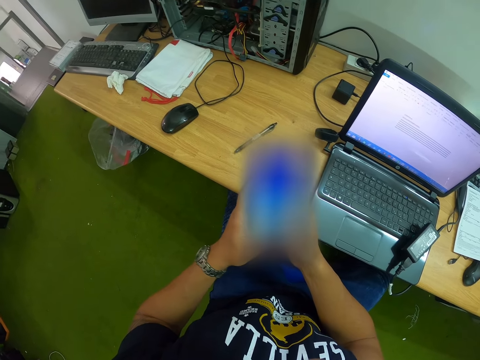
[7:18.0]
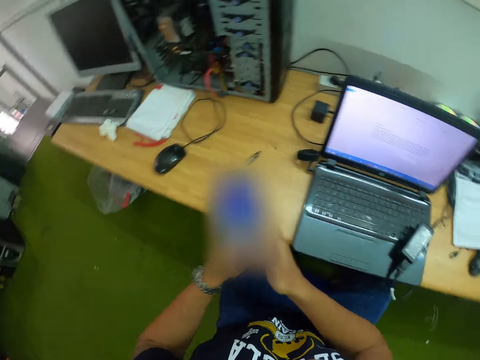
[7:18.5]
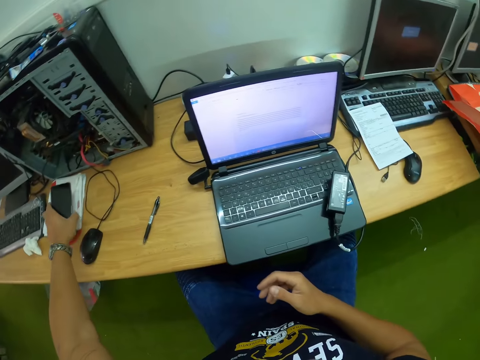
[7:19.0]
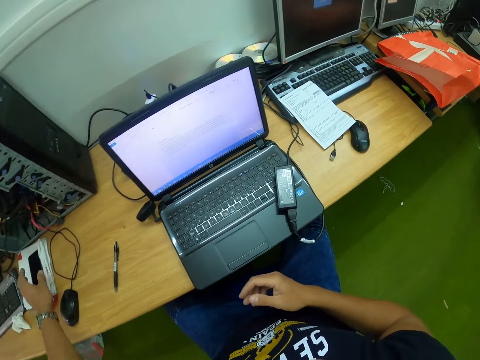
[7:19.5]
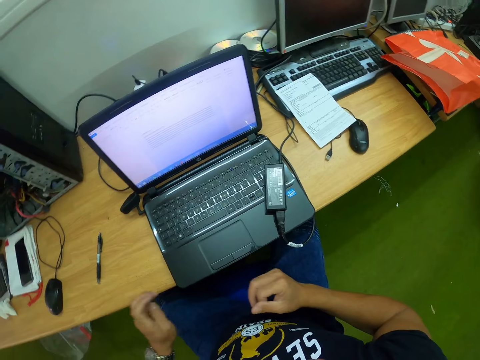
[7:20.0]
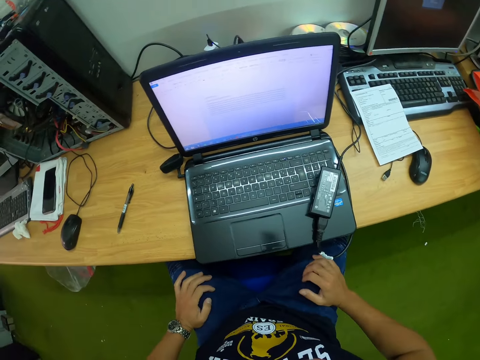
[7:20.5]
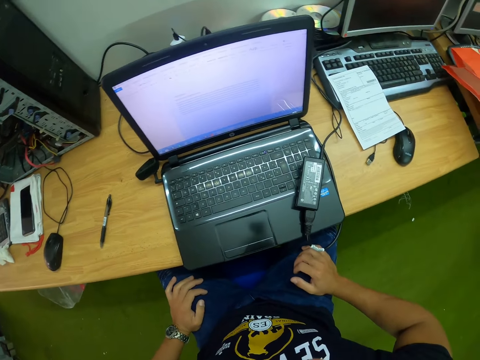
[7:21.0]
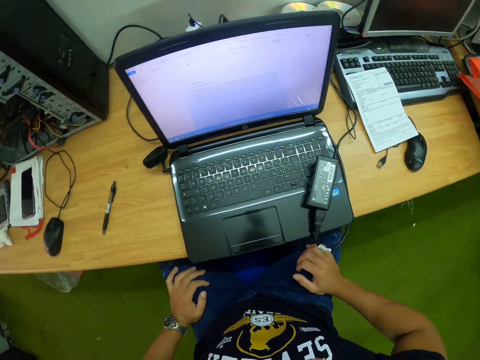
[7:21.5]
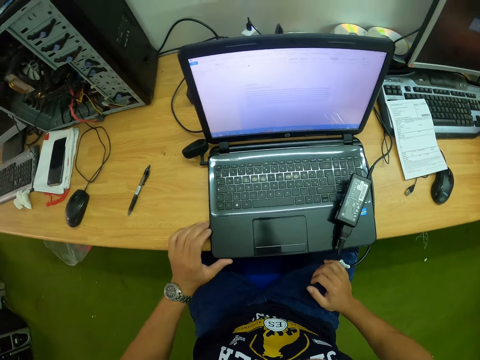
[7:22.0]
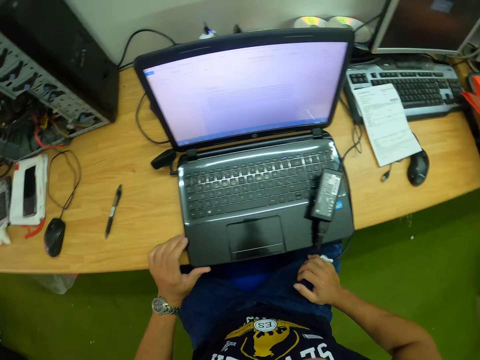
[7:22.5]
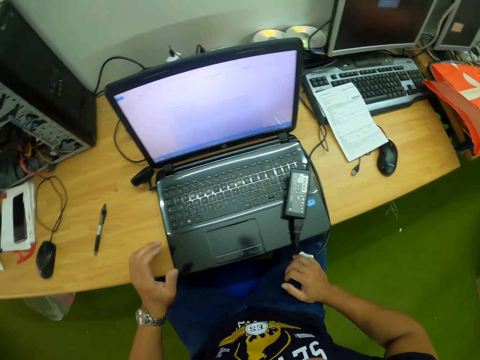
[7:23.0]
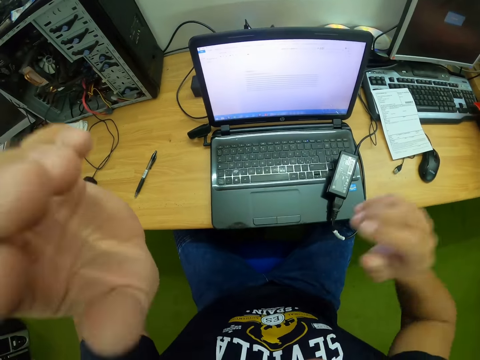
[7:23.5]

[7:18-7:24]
The camera wearer drops the phone on the table with his left hand. He places his hands on his legs. He adjusts the laptop on the table with his left hand. He pushes the laptop.
